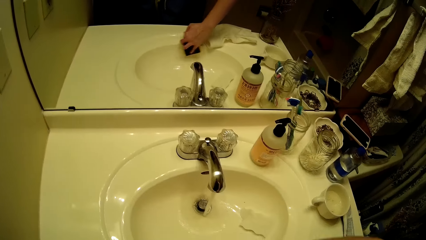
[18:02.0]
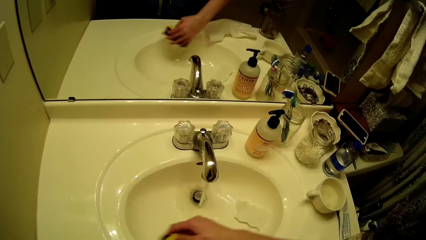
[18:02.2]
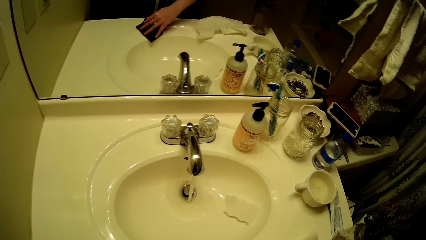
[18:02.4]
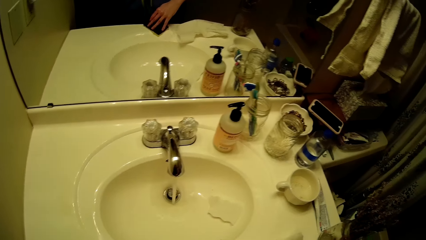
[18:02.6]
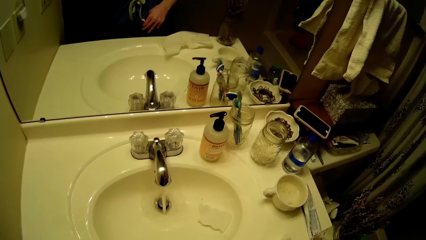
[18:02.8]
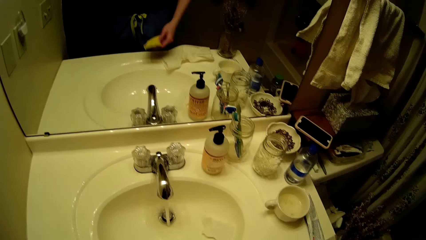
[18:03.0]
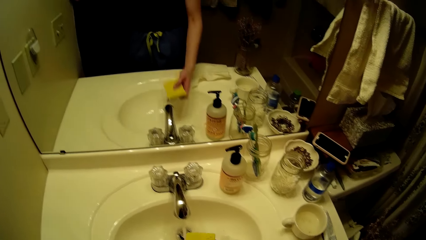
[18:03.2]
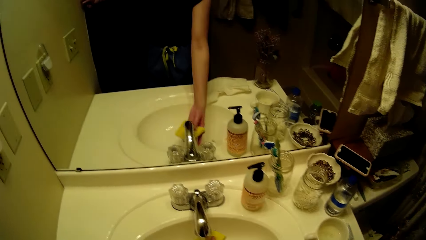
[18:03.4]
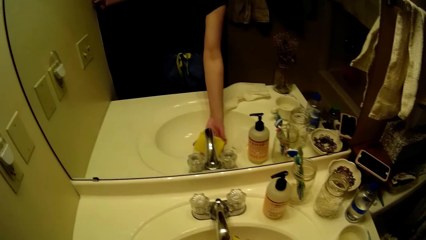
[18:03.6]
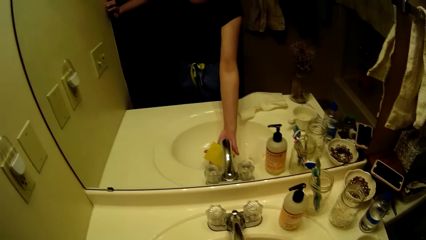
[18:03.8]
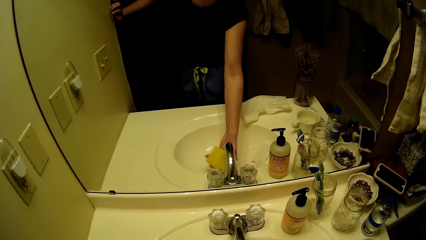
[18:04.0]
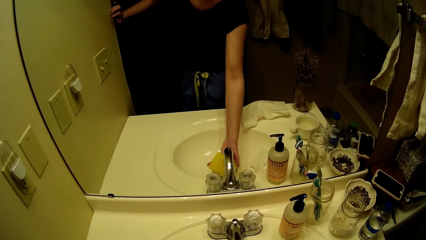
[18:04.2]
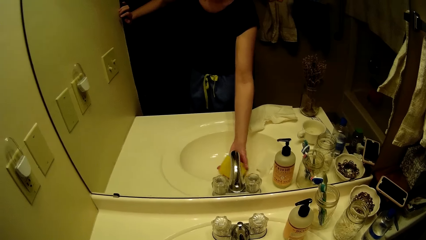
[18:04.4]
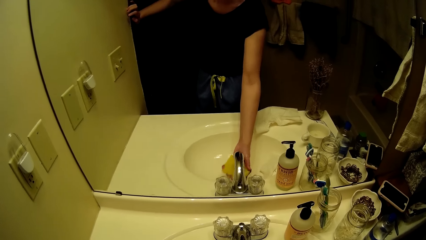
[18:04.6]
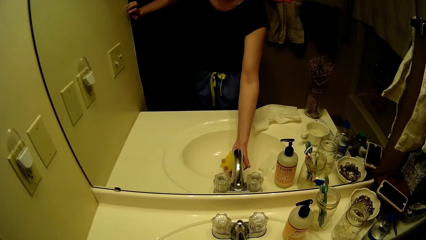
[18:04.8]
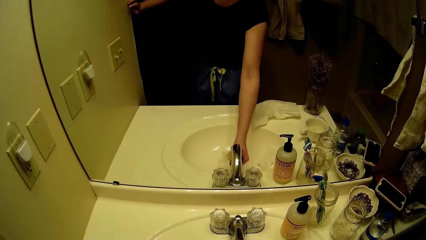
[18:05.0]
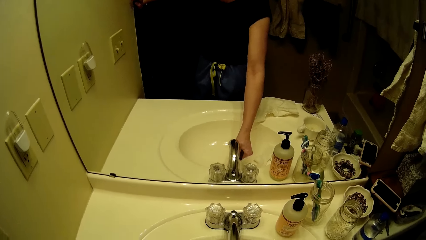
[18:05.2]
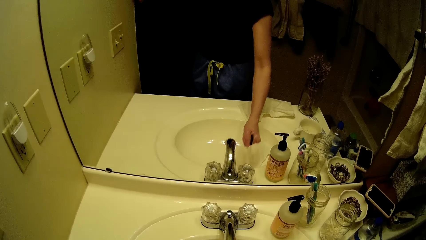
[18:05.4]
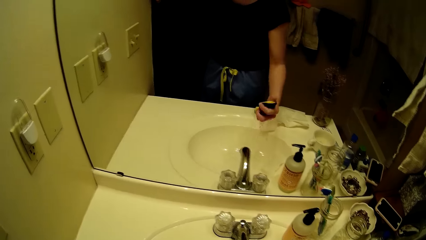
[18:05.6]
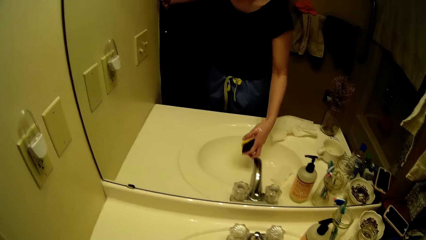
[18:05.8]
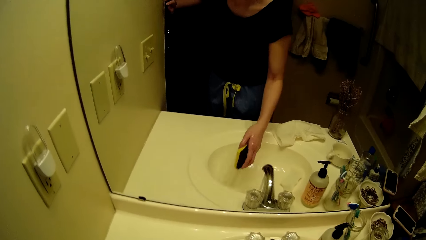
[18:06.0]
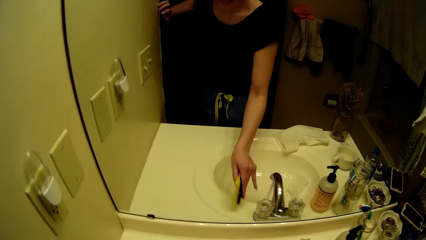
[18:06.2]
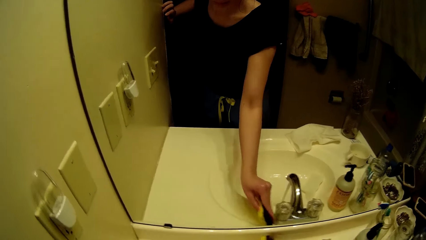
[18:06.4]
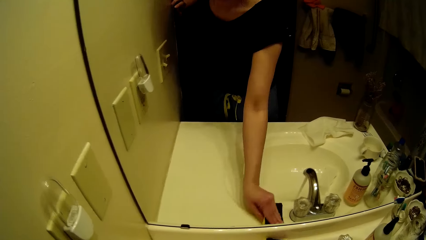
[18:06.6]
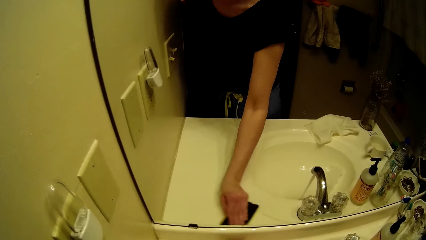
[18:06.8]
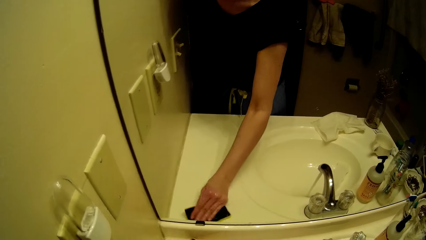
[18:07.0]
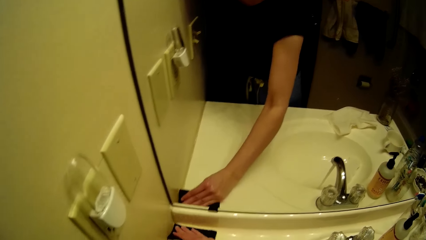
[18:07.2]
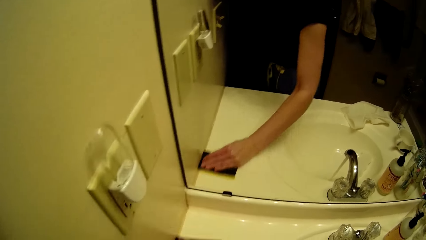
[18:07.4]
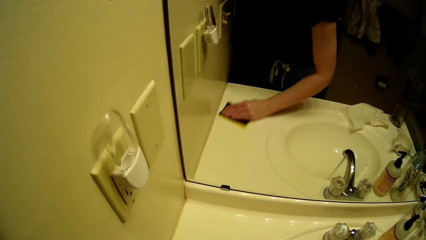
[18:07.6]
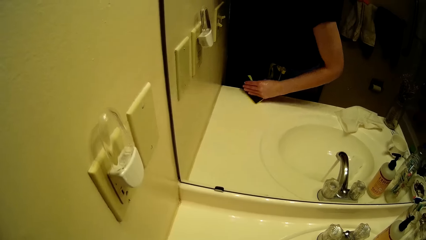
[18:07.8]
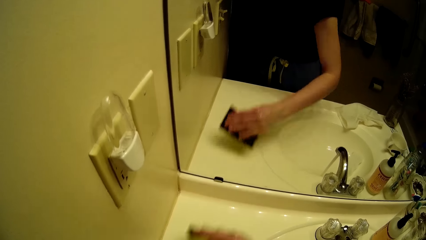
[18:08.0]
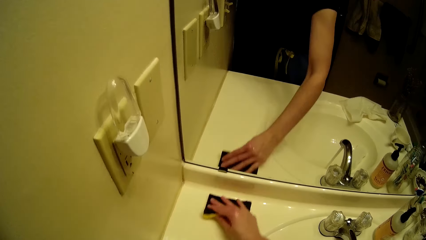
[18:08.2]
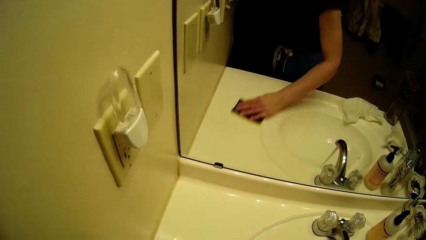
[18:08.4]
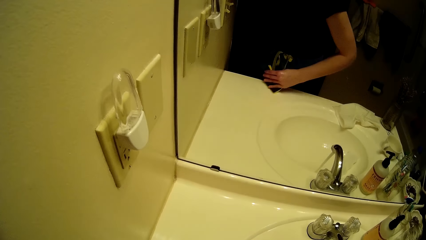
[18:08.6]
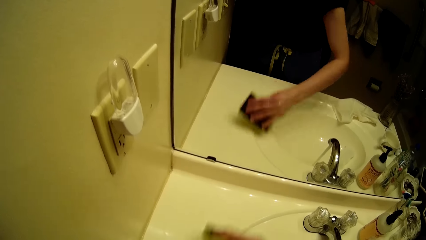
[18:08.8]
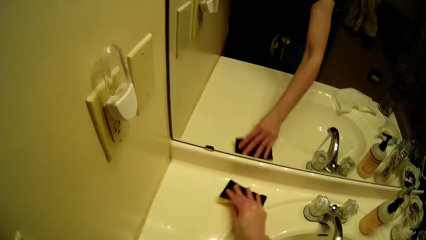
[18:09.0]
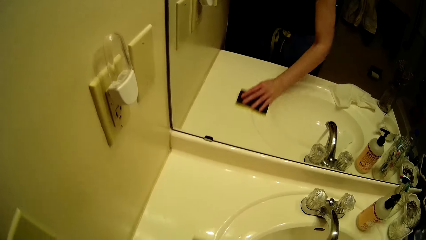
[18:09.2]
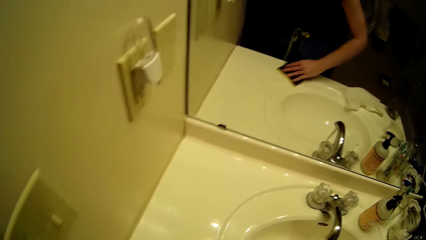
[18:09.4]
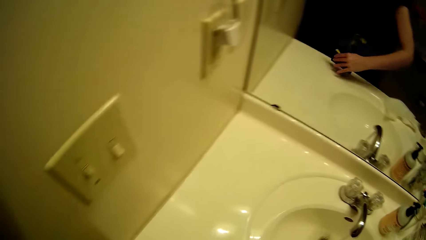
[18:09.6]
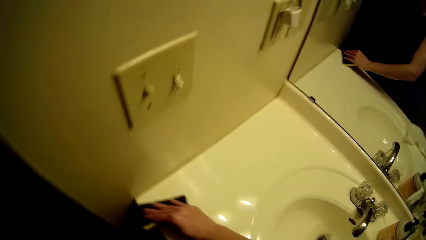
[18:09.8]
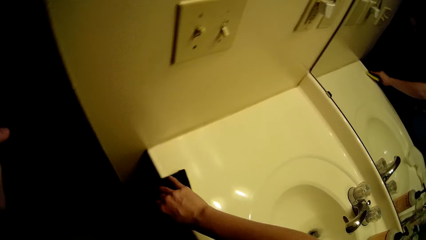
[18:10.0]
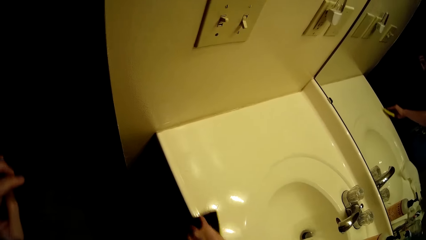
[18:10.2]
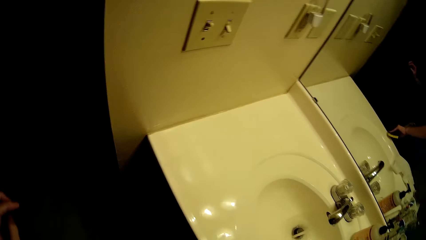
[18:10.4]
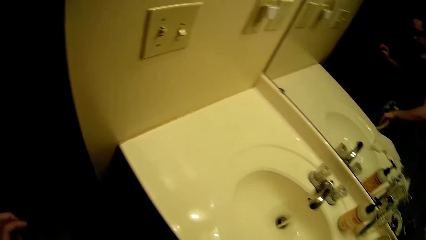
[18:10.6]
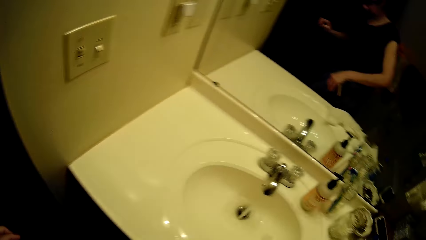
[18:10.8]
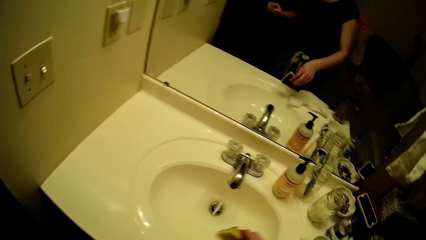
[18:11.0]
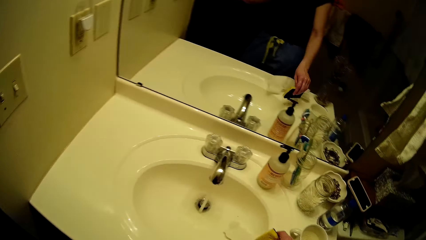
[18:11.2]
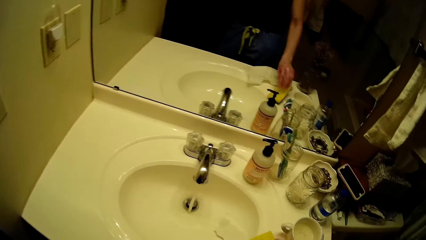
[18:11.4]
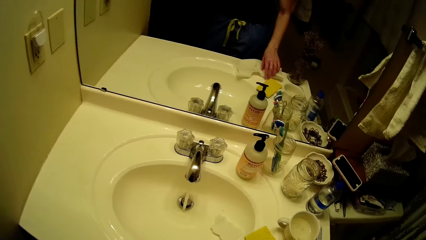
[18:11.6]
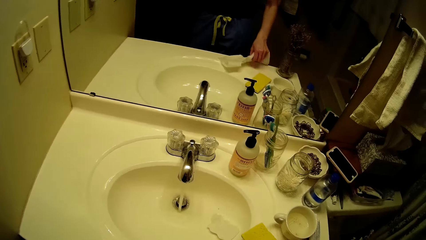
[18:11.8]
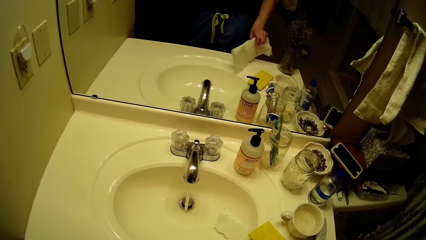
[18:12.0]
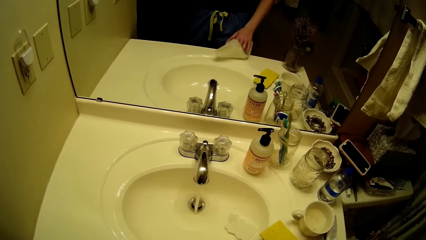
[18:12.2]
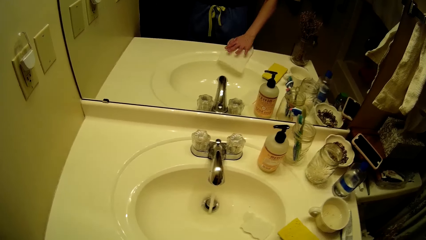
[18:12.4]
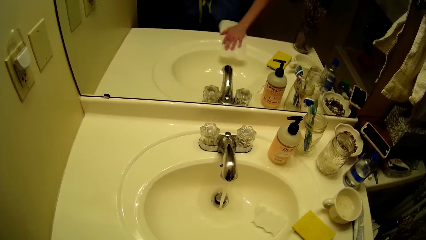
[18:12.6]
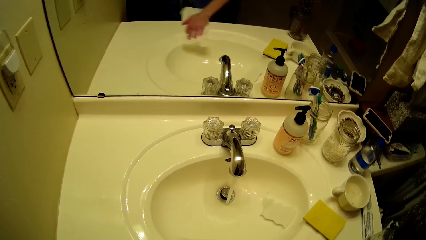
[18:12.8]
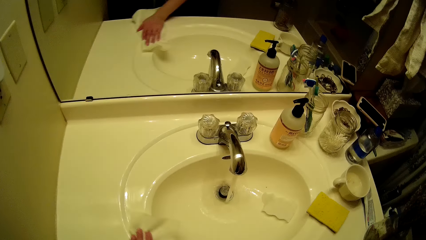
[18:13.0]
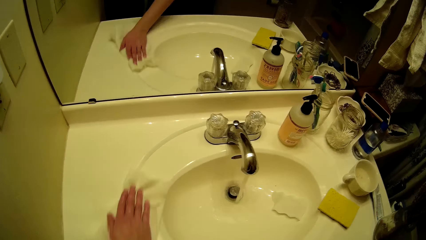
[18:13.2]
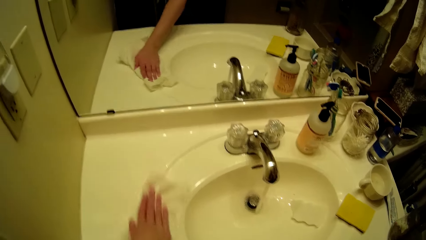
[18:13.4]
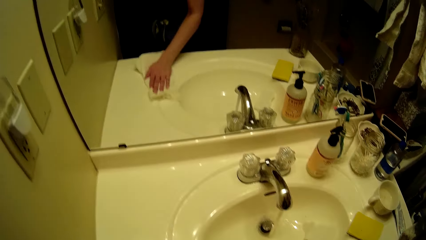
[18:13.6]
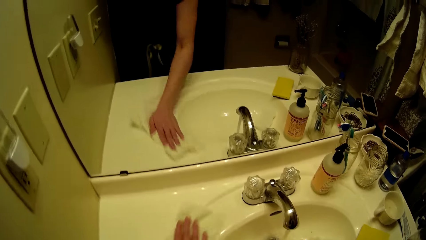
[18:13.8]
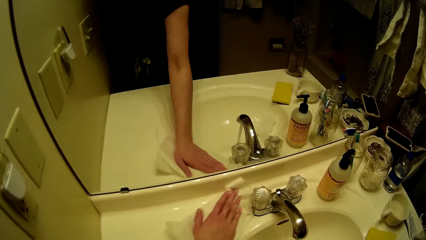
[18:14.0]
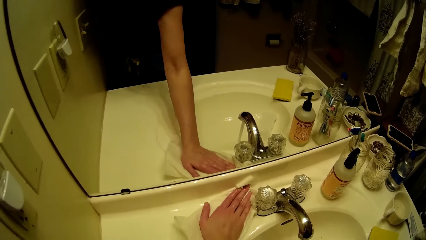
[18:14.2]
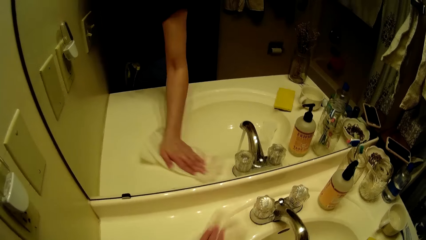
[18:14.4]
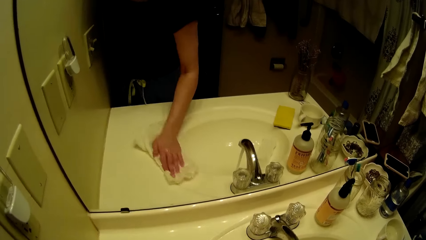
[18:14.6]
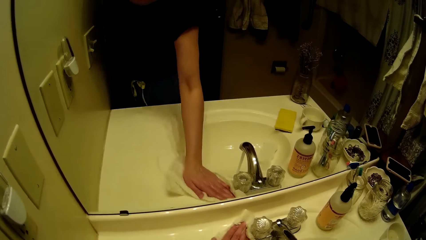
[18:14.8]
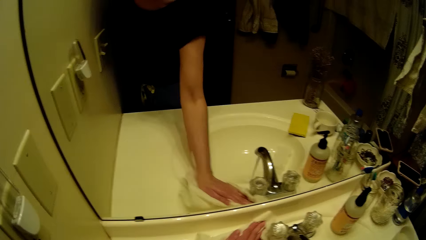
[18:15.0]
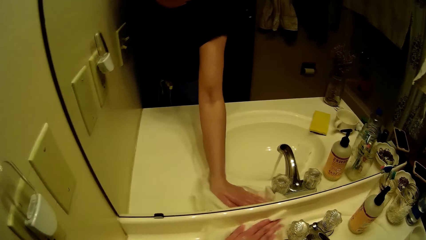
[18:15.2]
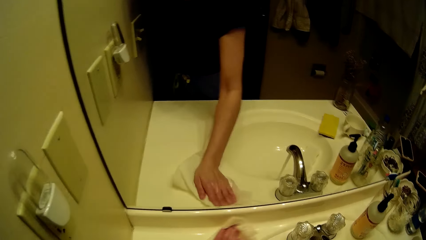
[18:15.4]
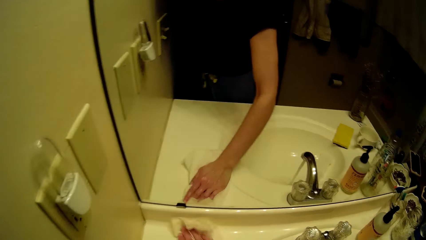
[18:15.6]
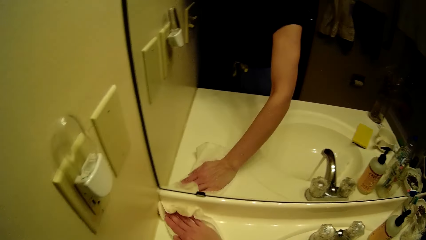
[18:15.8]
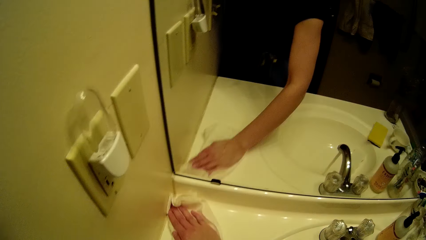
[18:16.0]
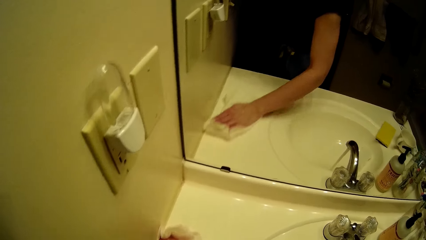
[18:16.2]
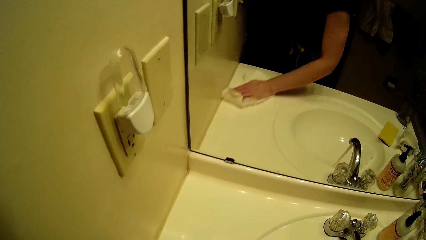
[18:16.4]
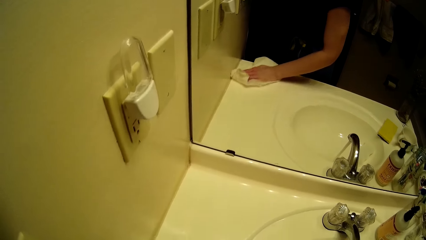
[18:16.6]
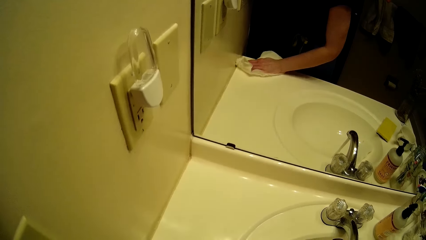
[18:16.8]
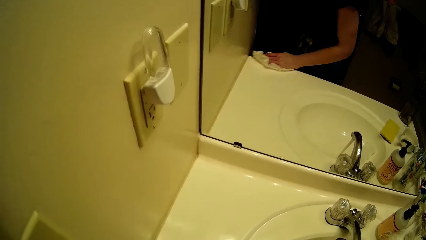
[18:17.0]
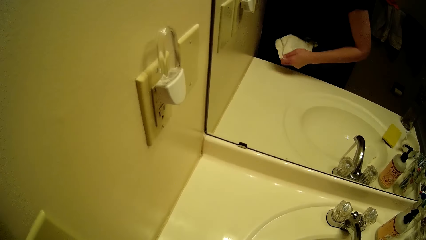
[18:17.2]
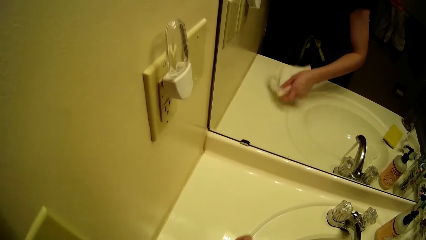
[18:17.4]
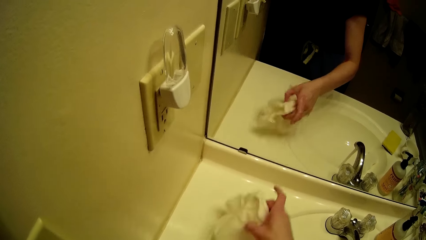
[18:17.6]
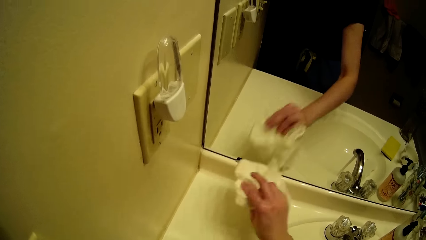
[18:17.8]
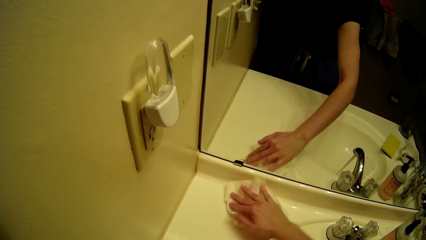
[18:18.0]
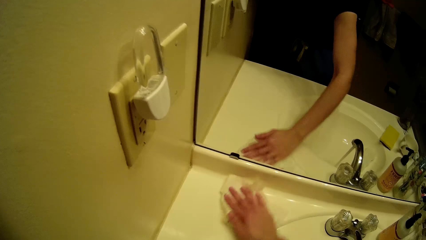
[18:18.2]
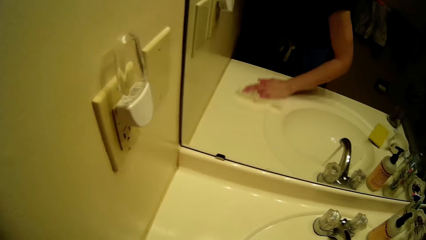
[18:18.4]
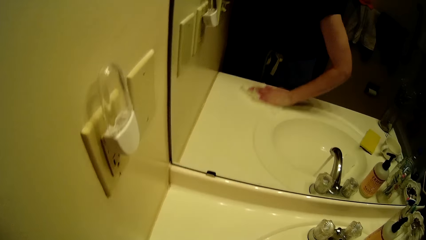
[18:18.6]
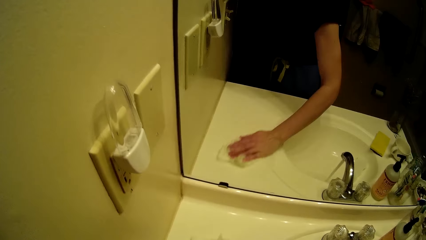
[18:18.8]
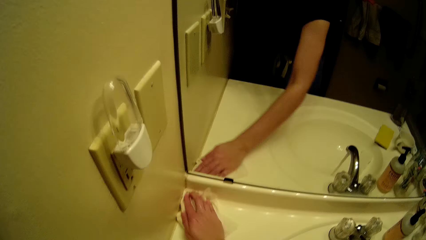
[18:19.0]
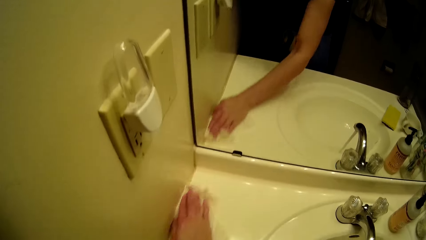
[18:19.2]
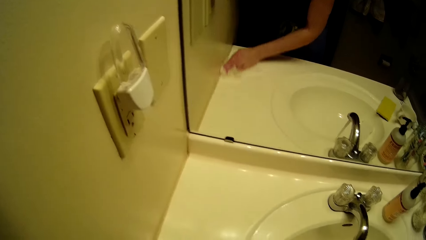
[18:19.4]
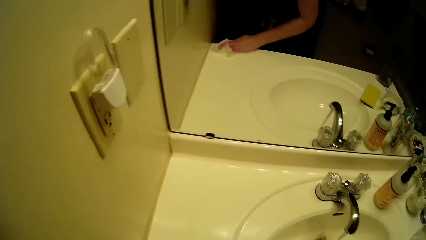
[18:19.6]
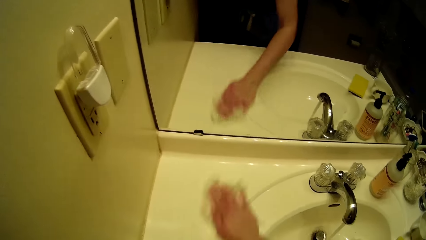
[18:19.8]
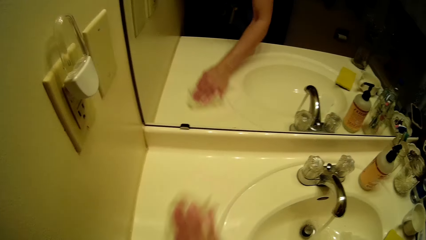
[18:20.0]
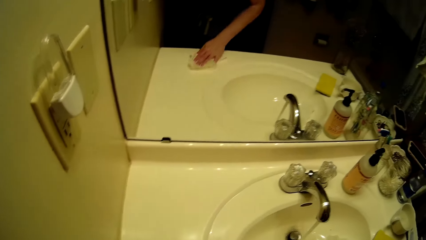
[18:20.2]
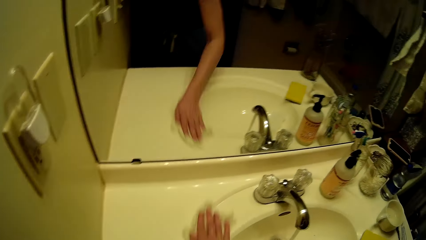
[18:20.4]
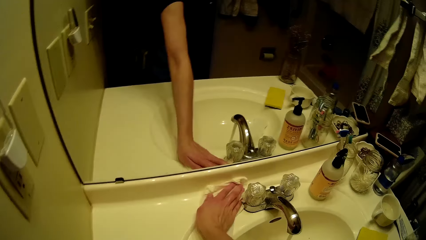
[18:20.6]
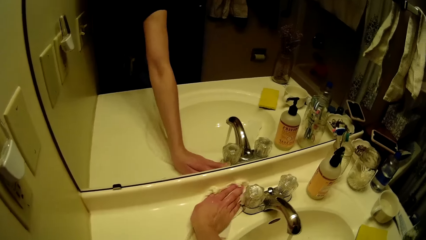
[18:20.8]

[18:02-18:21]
The camera wearer rinses the sponge under the running tap water with her right hand. She cleans the sink with the sponge in her right hand. She drops the sponge on the sink from her right hand. She takes the serviette paper from the sink with her right hand and wipes the sink with the serviette paper in her right hand.
